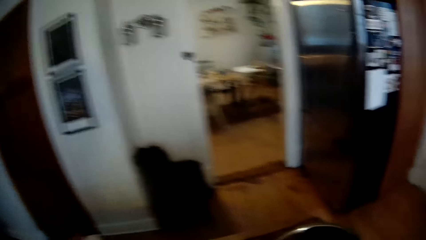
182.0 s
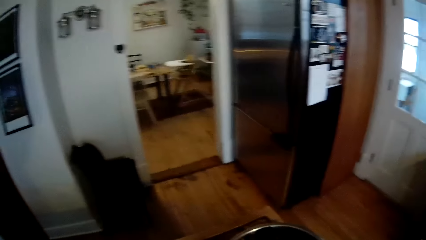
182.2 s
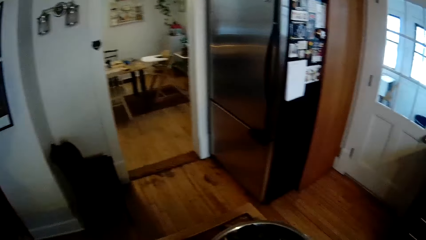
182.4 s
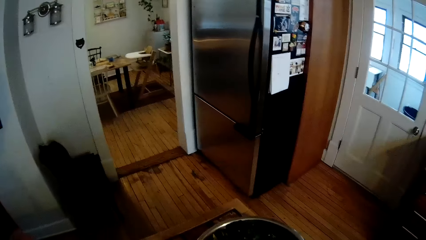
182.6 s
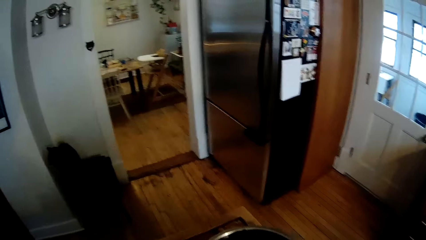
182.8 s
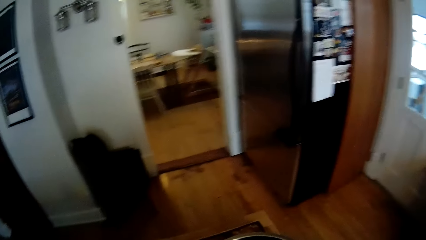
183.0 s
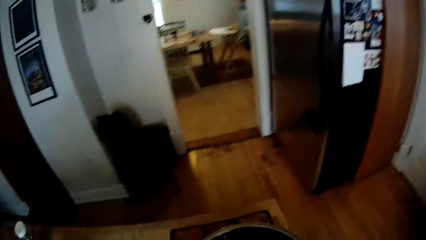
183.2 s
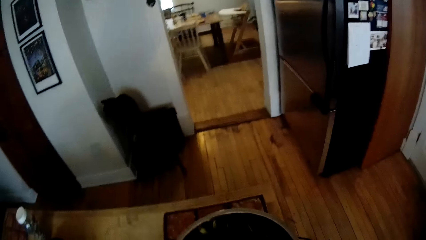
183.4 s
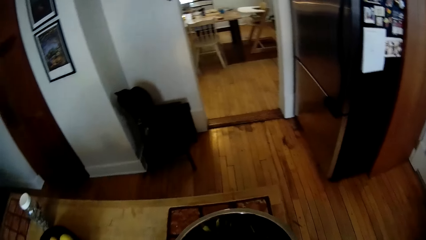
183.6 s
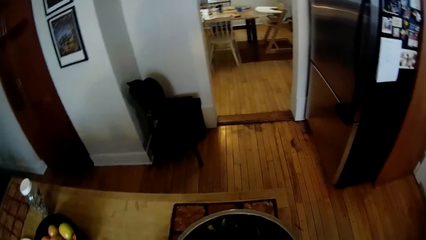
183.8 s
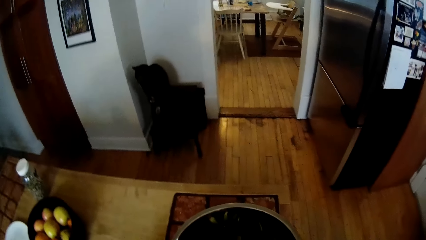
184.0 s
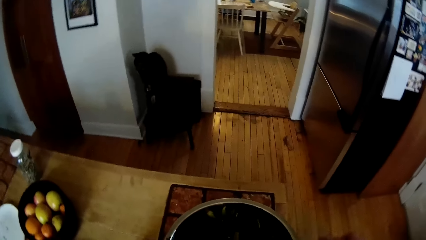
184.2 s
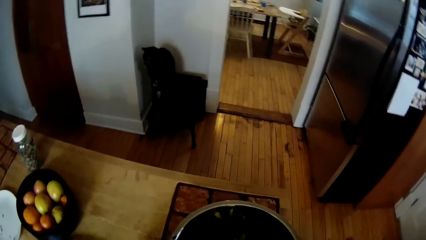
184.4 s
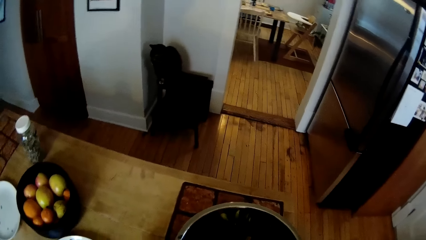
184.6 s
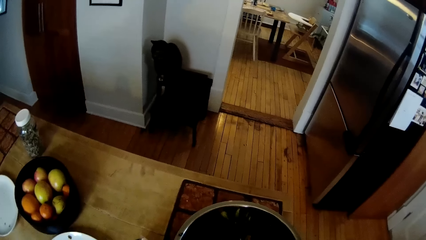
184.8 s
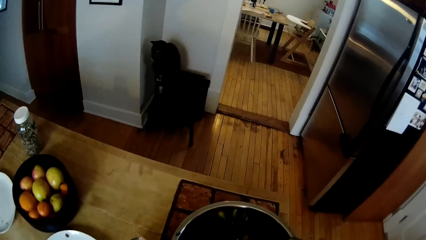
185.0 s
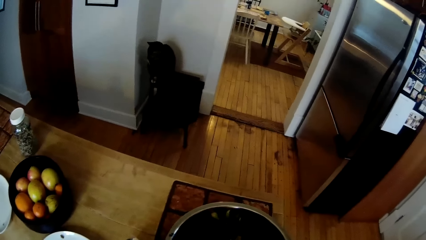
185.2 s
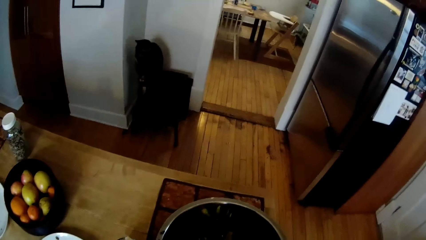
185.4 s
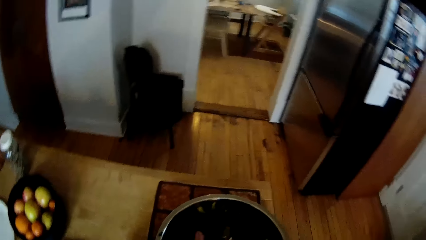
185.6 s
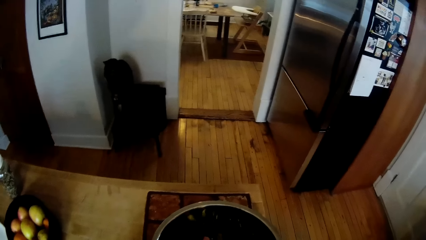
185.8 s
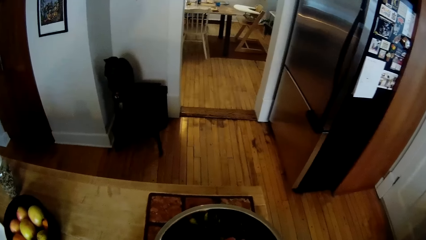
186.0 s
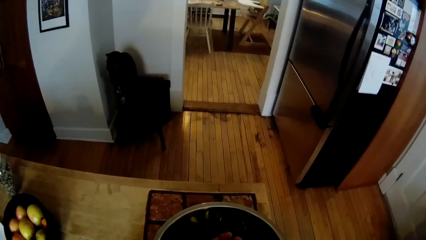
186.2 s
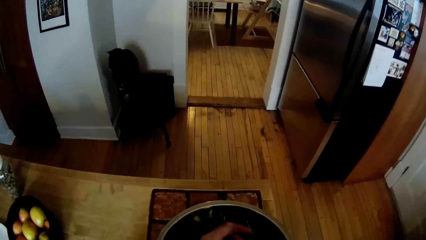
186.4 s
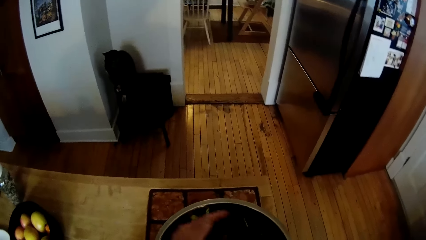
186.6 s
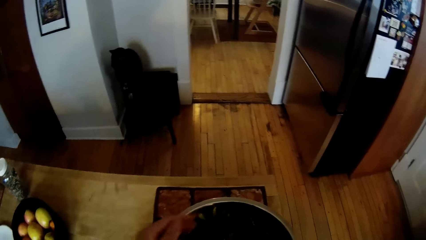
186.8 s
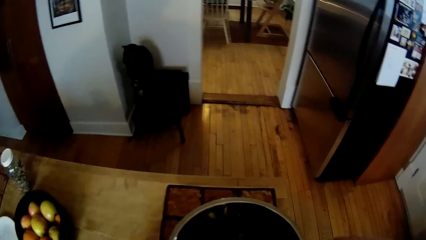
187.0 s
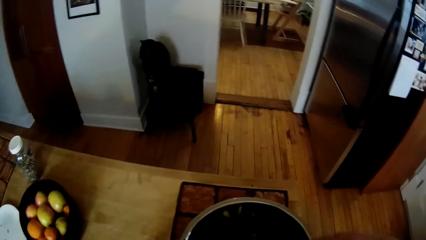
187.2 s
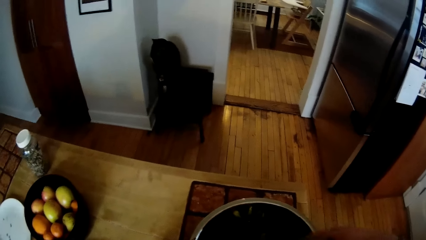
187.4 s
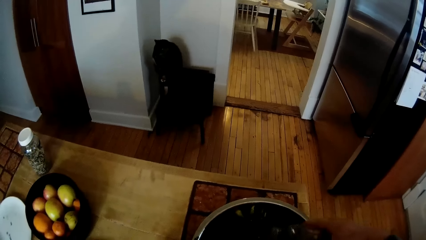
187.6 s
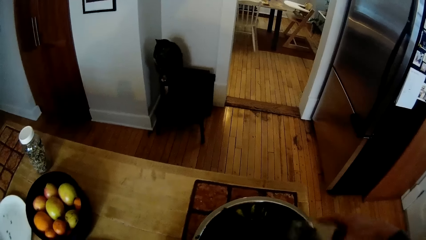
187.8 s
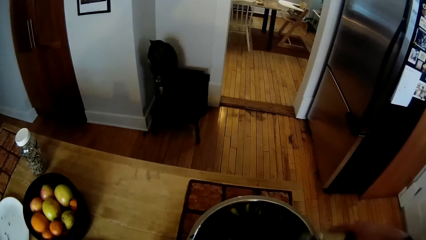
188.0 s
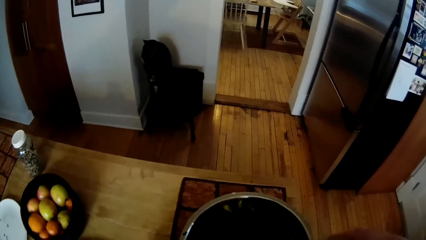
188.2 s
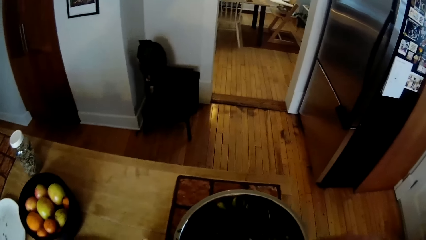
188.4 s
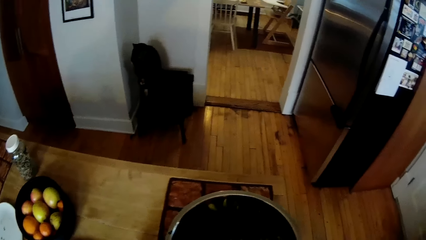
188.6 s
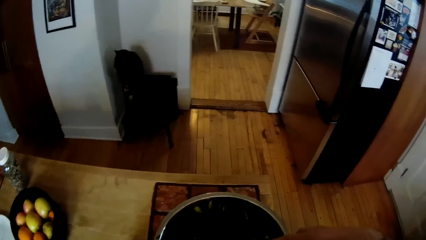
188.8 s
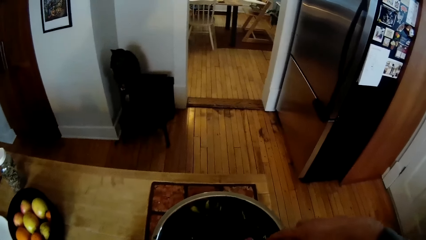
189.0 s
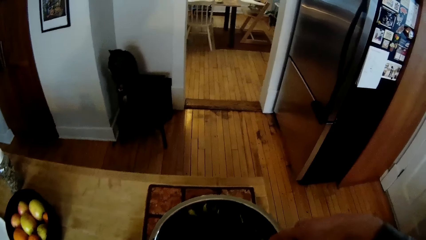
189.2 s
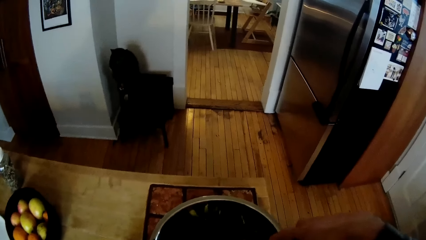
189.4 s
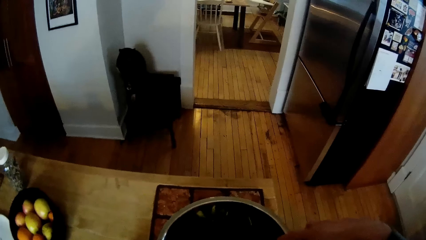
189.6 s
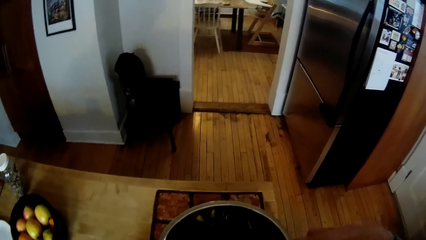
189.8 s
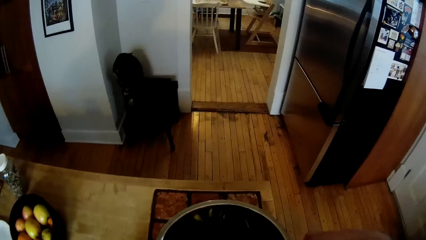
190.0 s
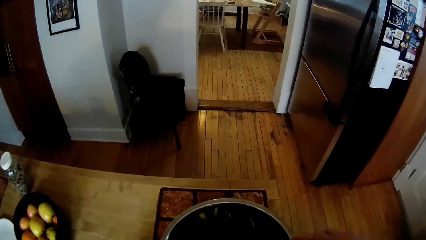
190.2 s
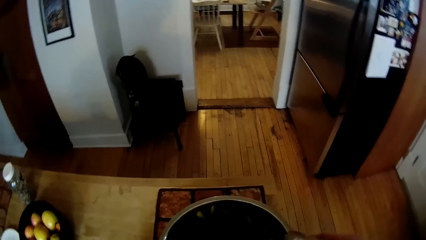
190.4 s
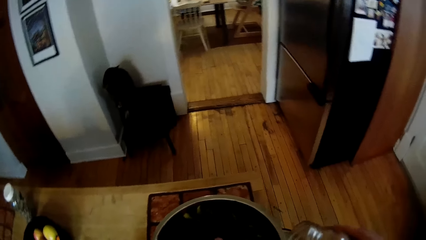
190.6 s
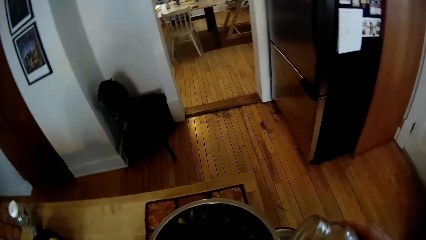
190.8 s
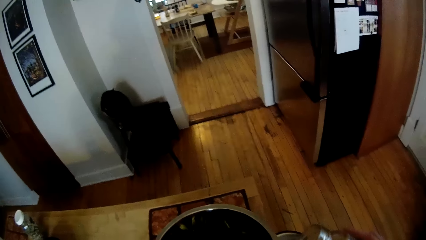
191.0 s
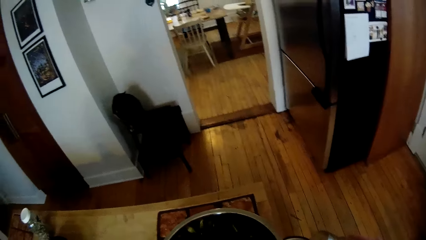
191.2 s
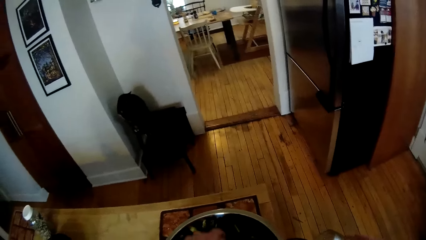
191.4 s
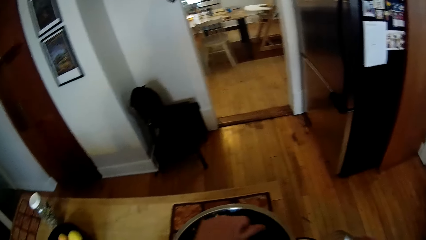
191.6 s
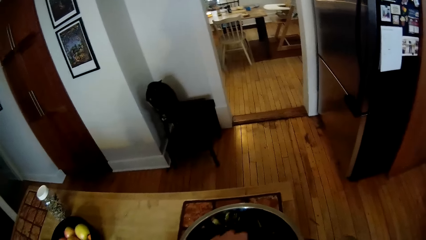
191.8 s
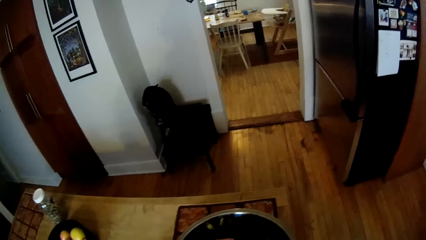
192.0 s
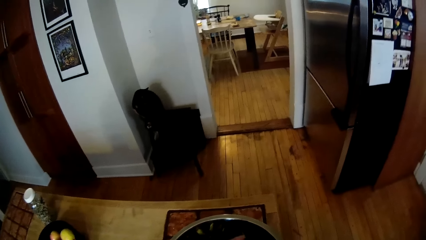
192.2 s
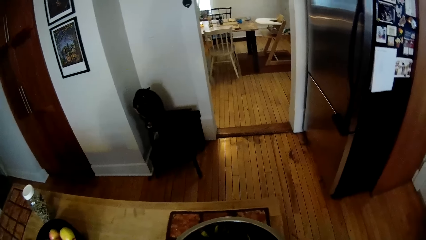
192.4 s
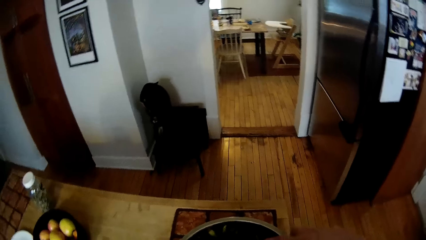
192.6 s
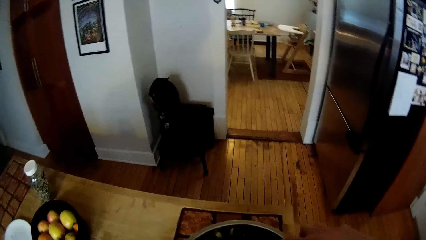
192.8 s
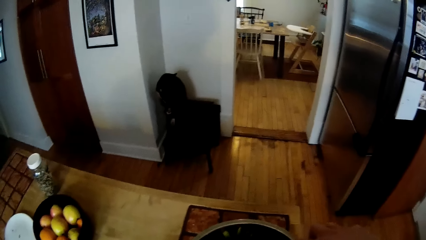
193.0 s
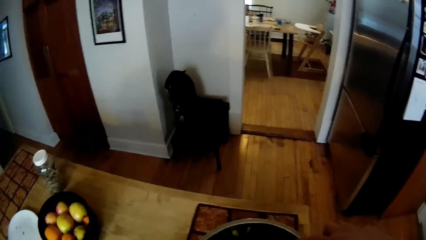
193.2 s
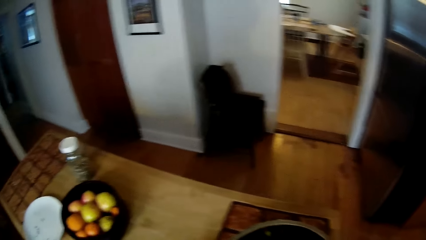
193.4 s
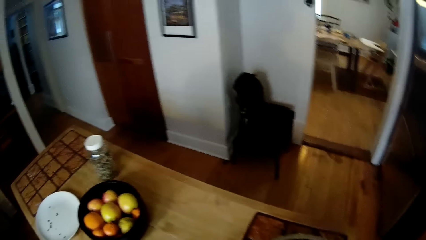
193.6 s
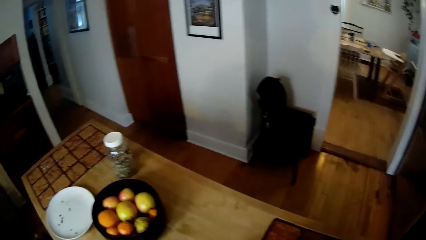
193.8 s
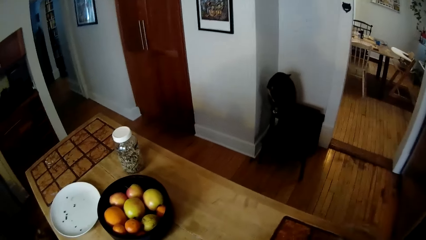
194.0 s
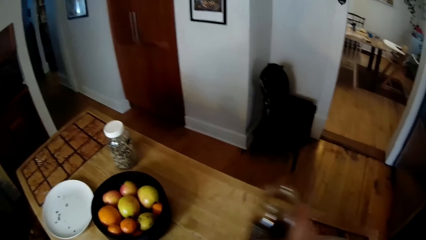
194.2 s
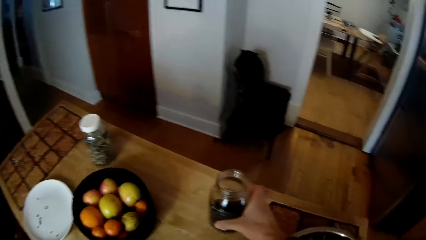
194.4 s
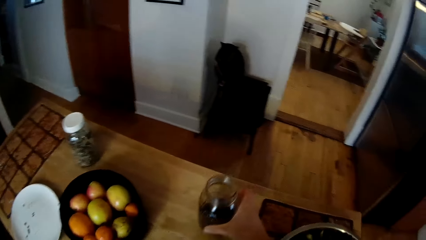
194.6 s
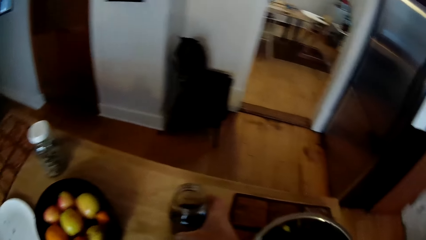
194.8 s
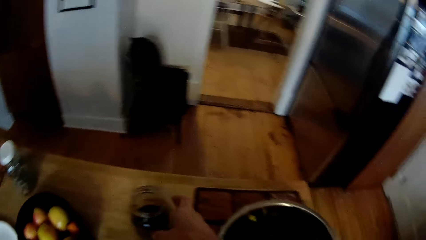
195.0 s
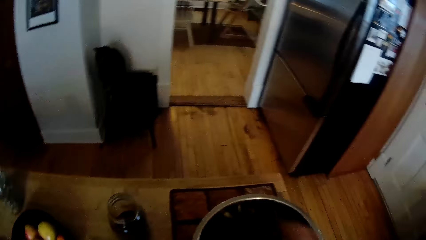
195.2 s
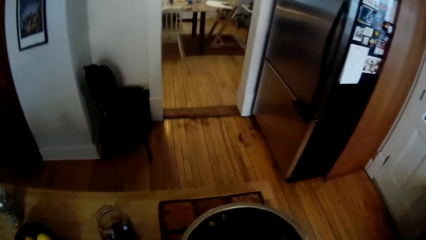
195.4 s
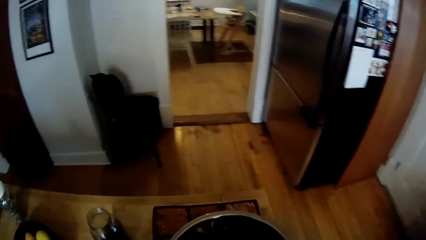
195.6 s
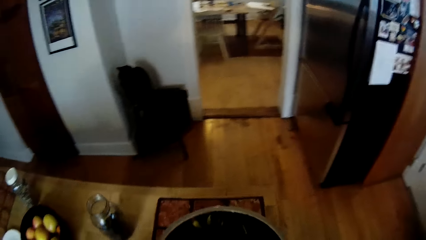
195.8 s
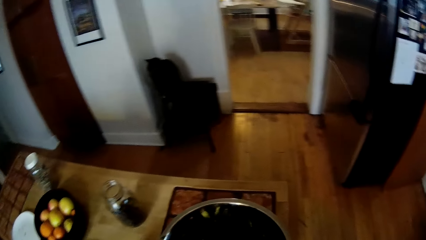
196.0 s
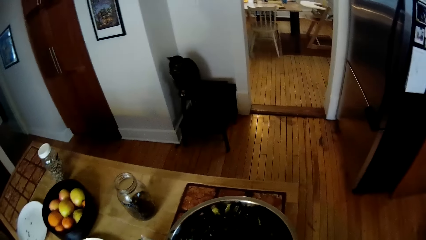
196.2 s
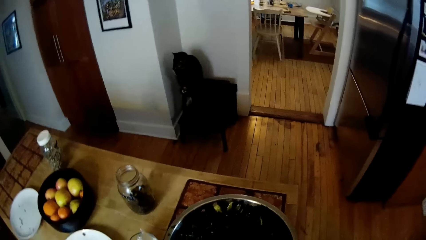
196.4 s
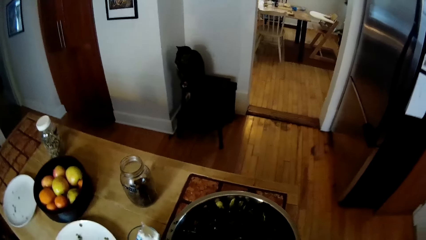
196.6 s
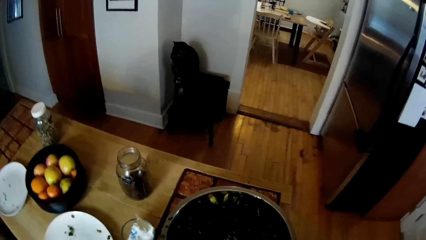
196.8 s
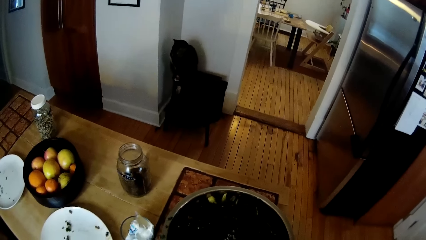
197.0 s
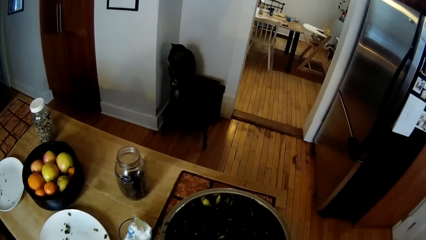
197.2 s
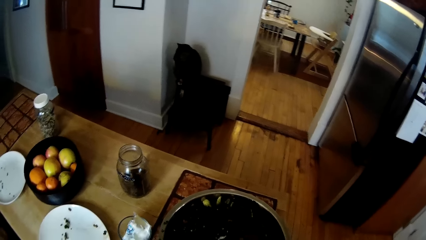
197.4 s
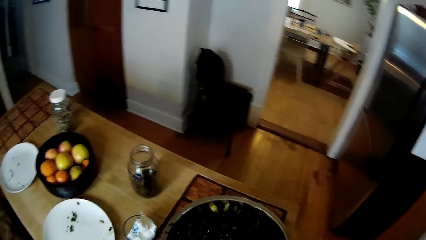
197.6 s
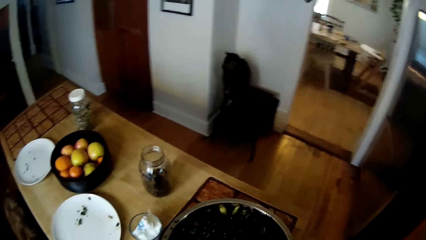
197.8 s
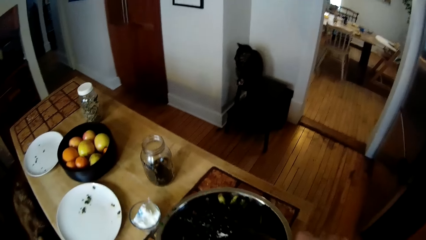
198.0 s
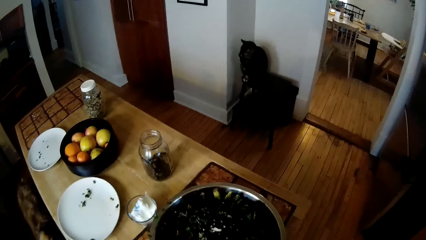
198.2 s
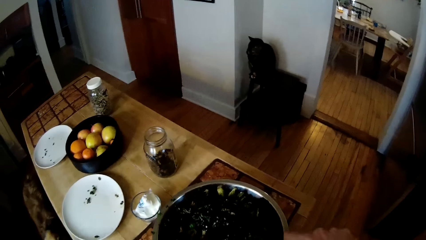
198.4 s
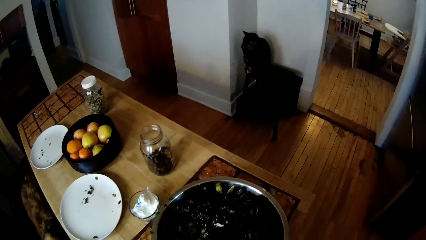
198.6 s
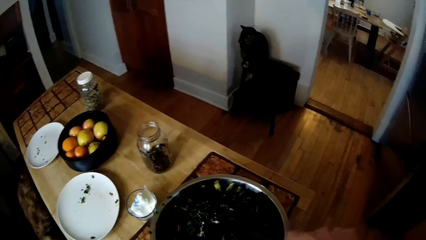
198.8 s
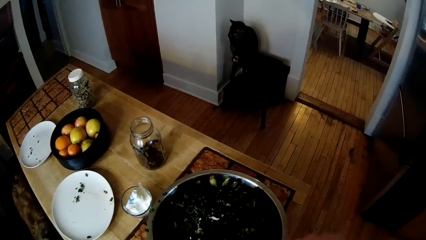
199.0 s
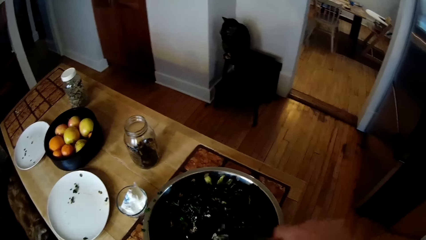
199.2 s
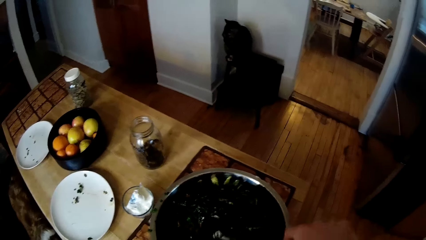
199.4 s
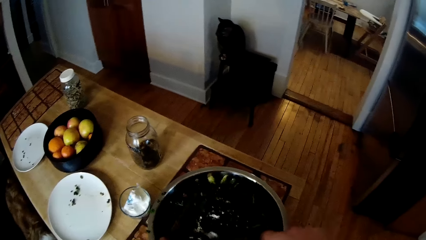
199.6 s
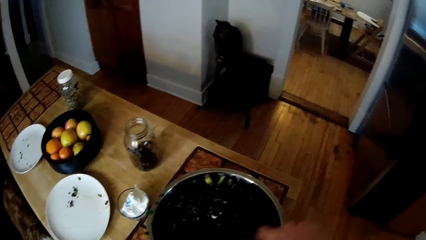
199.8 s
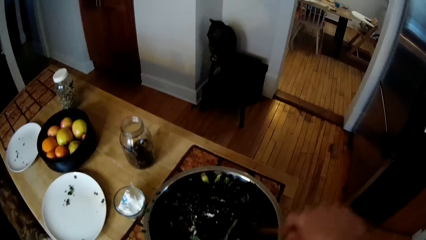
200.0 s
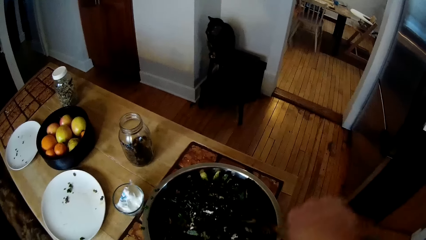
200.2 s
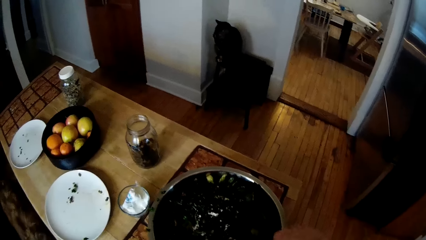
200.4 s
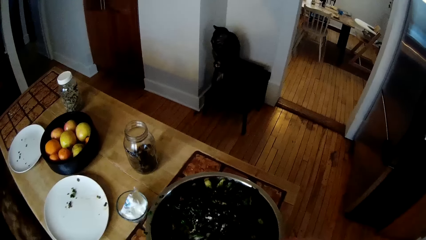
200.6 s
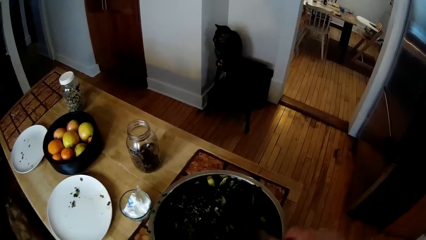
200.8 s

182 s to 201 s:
The camera wearer pours seeds from a jar in his right hand into the container of vegetable on the table. He stirs the food in the pot with a spoon. He places the jar of seeds on the table with his right hand. He stirs the vegetable in the container with the turner in his right hand and the spoon in his left hand.
